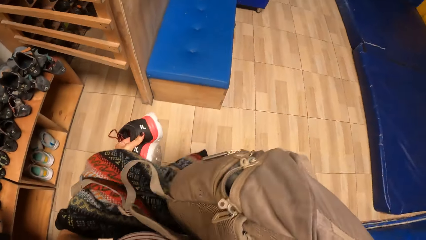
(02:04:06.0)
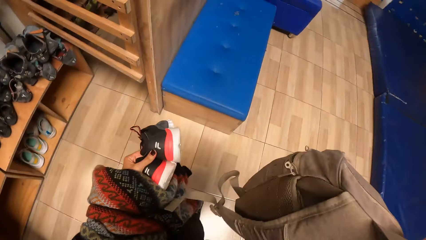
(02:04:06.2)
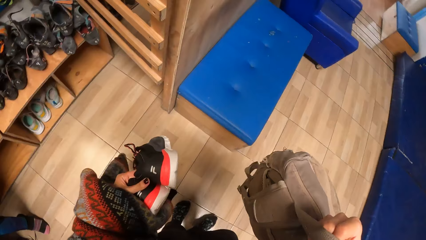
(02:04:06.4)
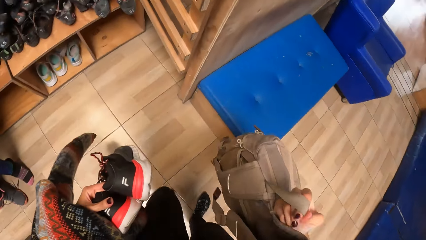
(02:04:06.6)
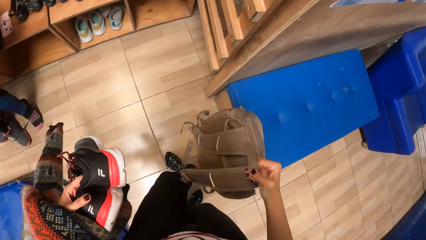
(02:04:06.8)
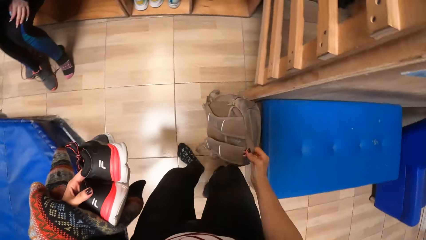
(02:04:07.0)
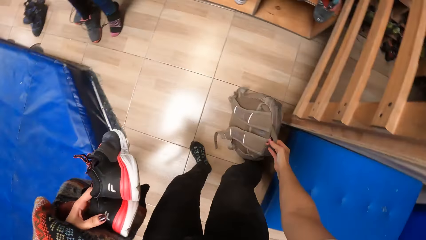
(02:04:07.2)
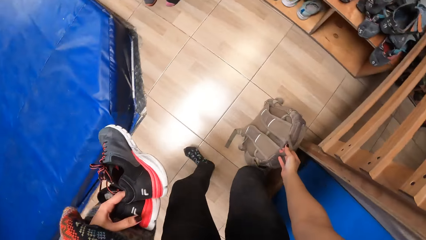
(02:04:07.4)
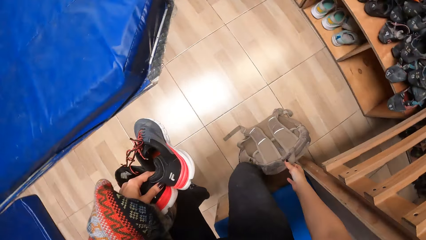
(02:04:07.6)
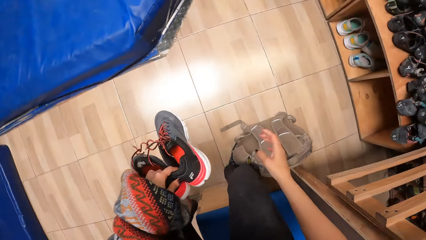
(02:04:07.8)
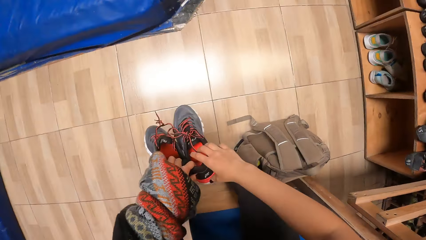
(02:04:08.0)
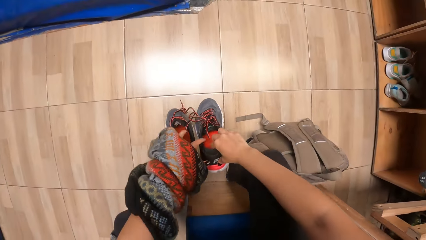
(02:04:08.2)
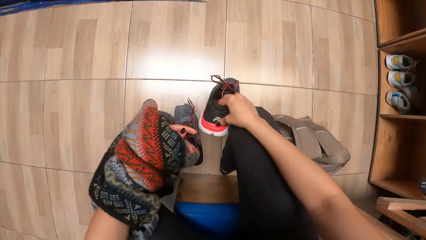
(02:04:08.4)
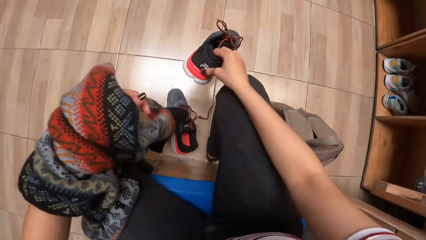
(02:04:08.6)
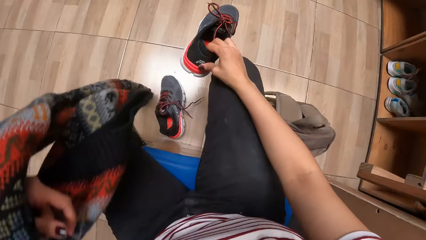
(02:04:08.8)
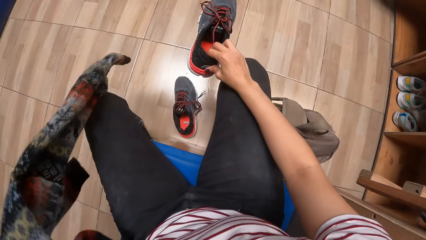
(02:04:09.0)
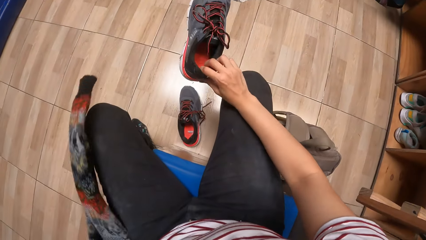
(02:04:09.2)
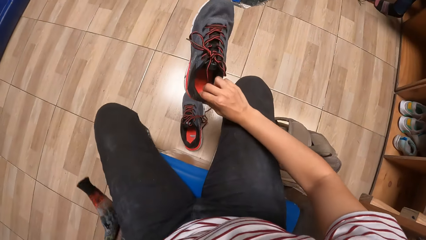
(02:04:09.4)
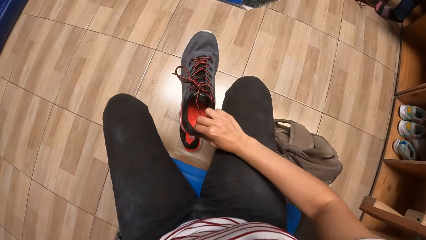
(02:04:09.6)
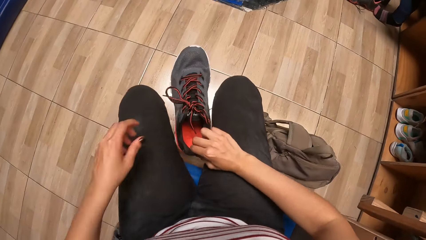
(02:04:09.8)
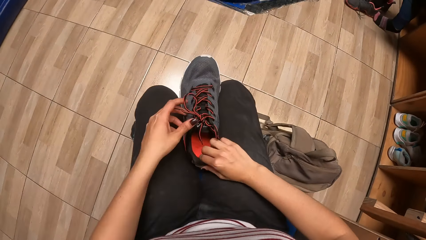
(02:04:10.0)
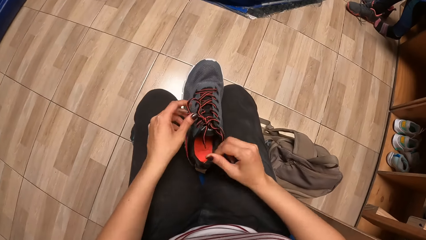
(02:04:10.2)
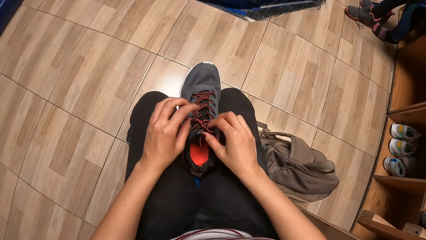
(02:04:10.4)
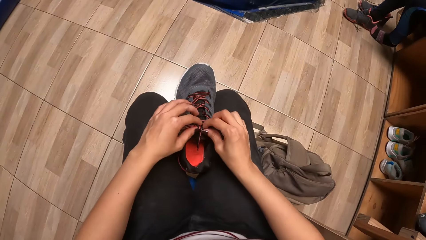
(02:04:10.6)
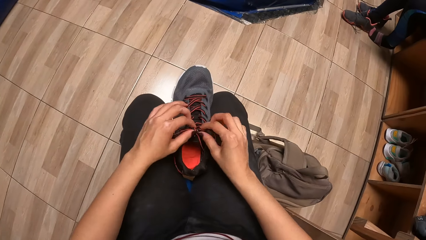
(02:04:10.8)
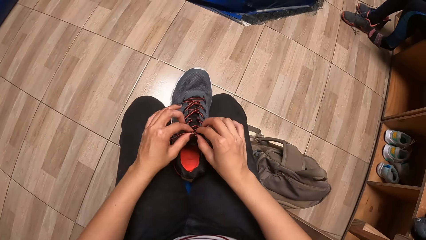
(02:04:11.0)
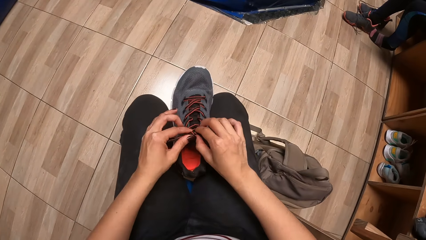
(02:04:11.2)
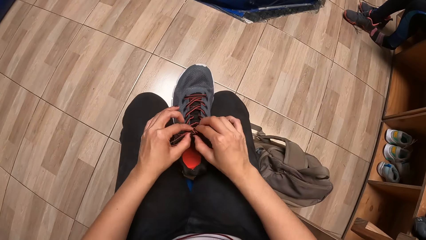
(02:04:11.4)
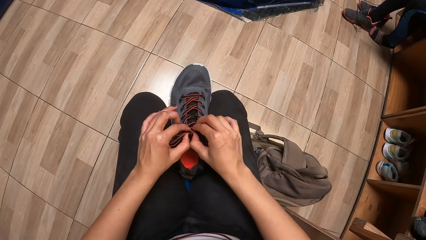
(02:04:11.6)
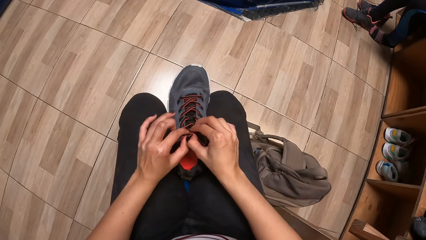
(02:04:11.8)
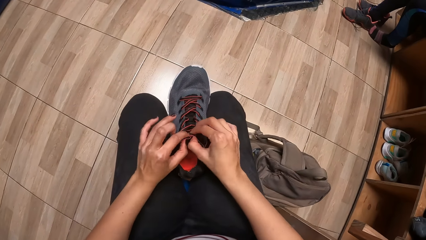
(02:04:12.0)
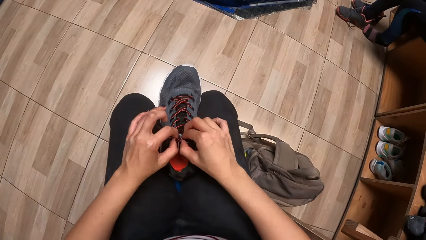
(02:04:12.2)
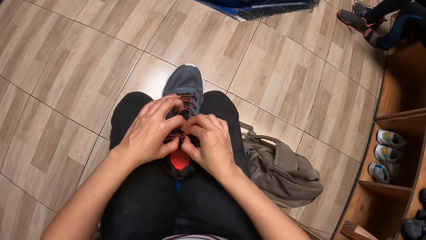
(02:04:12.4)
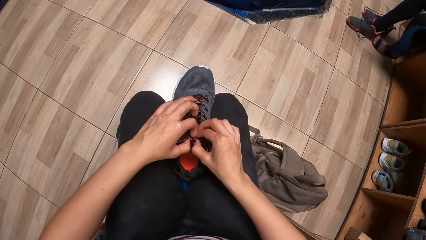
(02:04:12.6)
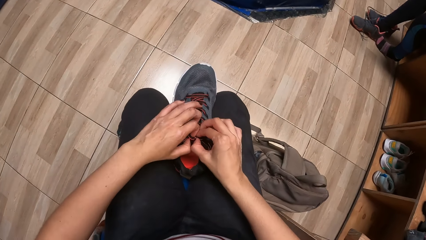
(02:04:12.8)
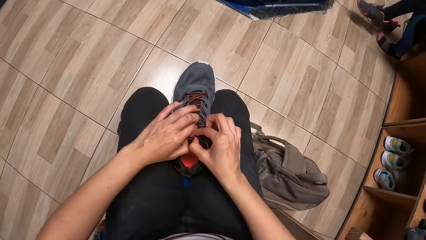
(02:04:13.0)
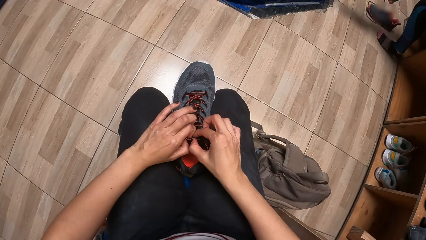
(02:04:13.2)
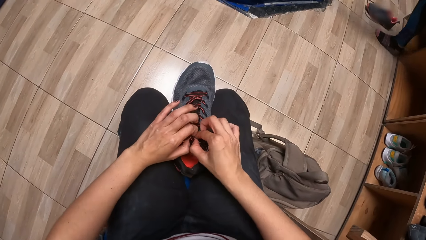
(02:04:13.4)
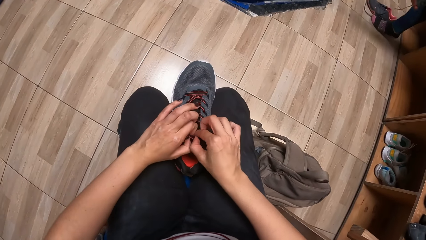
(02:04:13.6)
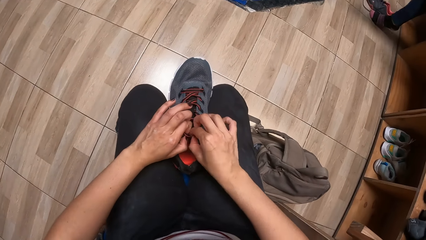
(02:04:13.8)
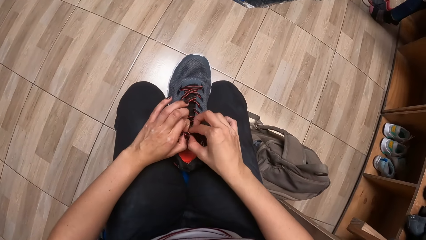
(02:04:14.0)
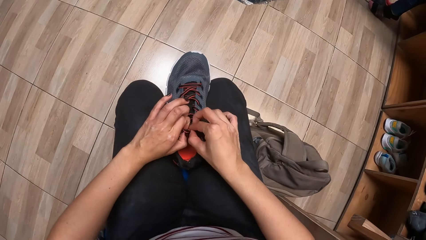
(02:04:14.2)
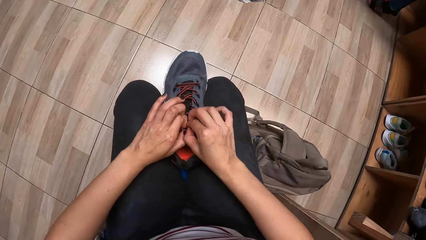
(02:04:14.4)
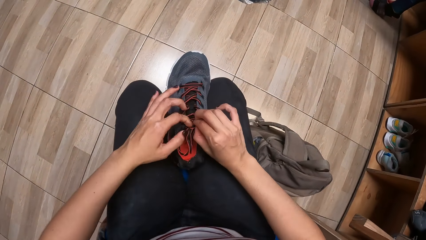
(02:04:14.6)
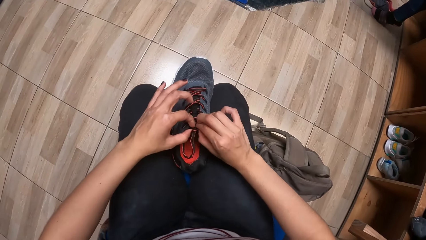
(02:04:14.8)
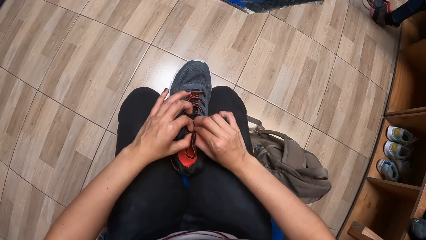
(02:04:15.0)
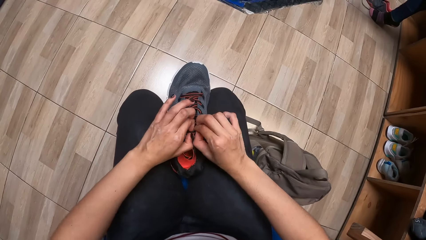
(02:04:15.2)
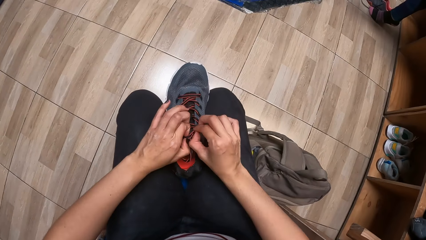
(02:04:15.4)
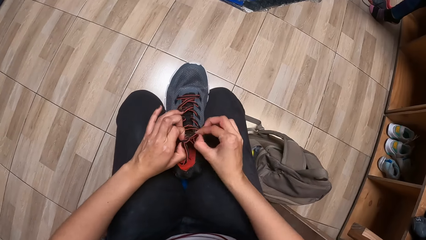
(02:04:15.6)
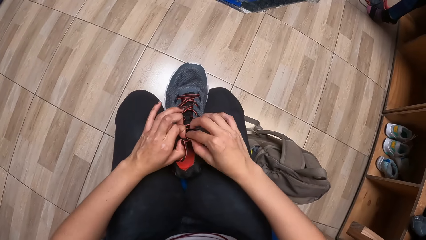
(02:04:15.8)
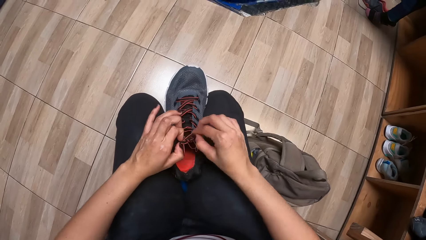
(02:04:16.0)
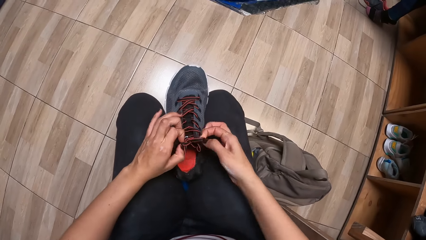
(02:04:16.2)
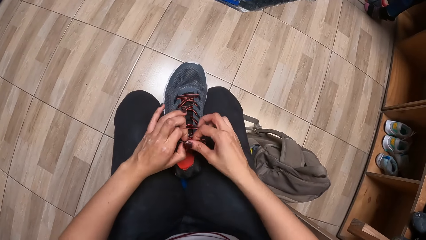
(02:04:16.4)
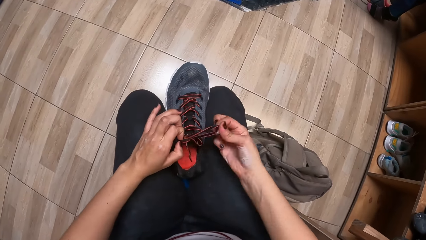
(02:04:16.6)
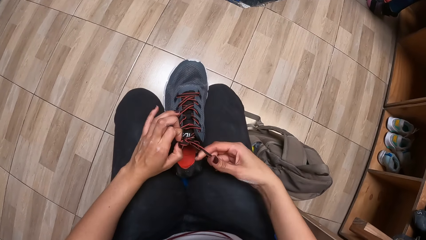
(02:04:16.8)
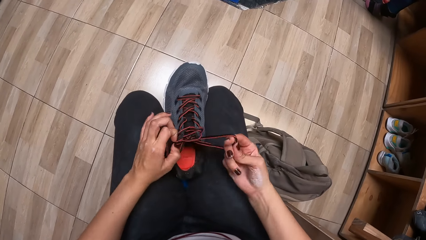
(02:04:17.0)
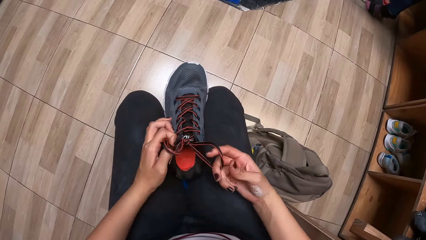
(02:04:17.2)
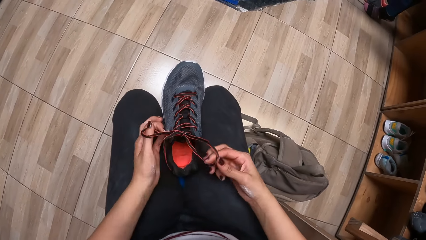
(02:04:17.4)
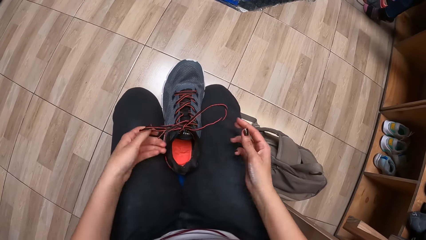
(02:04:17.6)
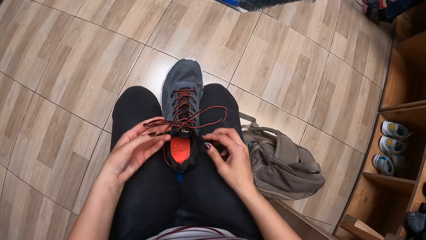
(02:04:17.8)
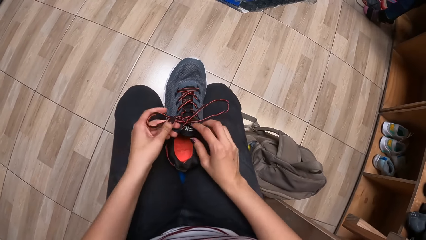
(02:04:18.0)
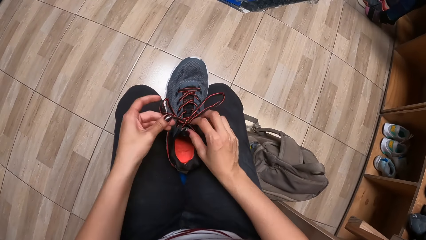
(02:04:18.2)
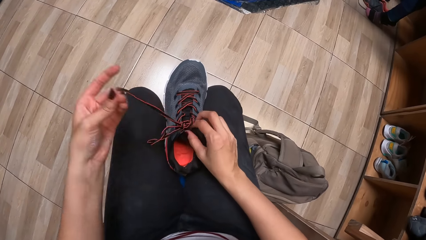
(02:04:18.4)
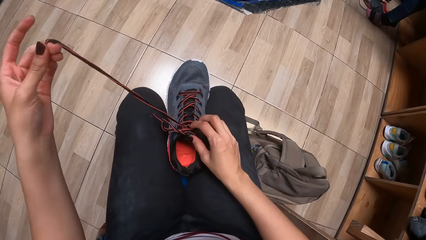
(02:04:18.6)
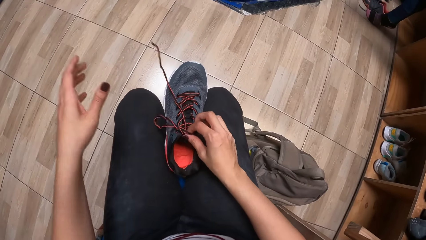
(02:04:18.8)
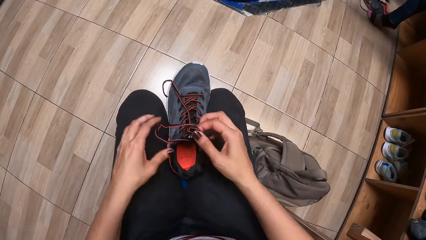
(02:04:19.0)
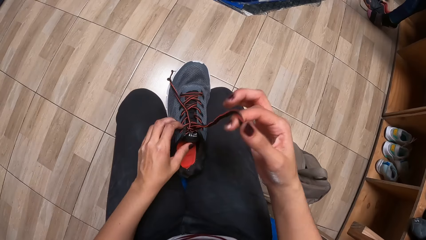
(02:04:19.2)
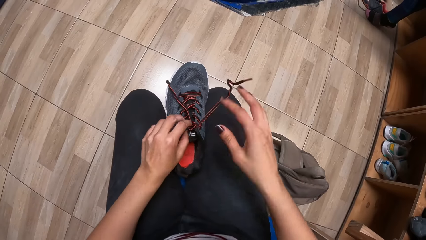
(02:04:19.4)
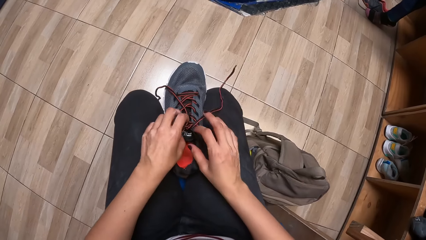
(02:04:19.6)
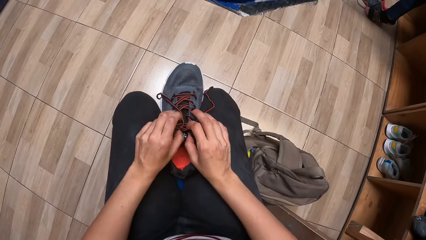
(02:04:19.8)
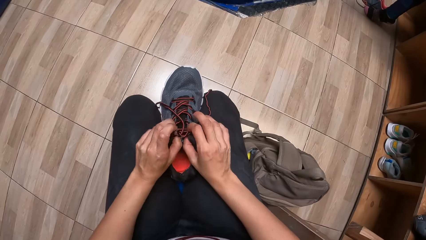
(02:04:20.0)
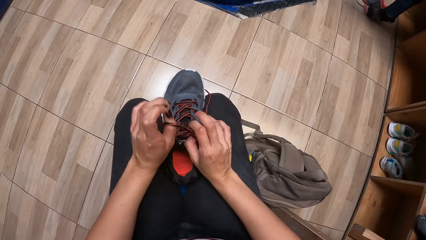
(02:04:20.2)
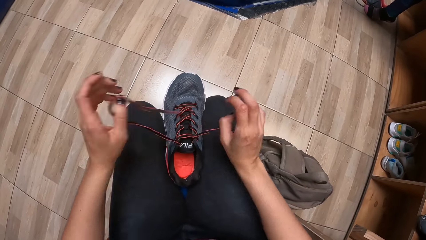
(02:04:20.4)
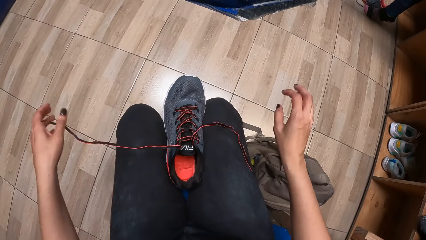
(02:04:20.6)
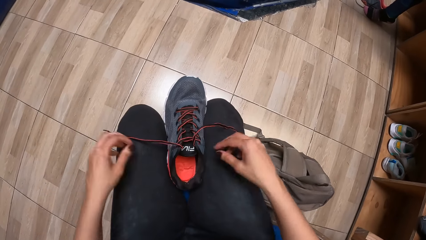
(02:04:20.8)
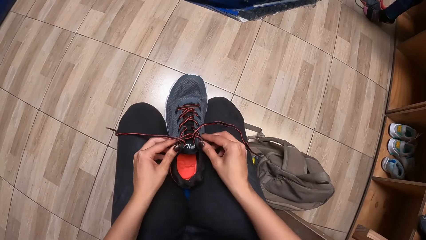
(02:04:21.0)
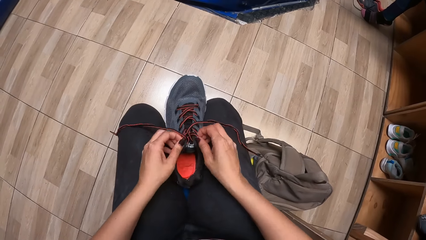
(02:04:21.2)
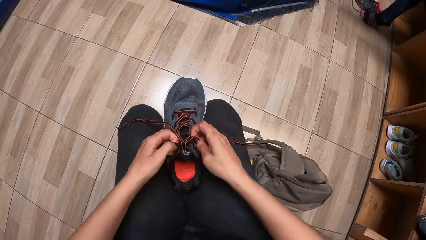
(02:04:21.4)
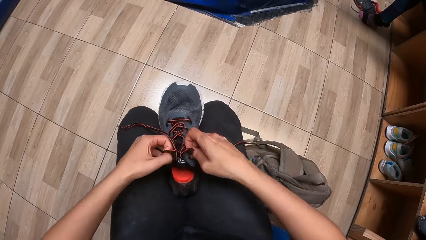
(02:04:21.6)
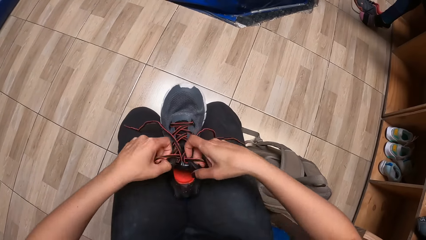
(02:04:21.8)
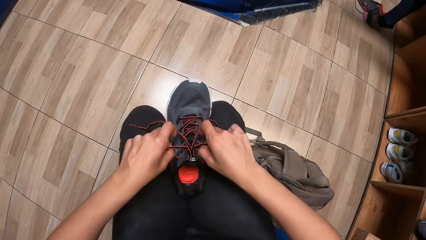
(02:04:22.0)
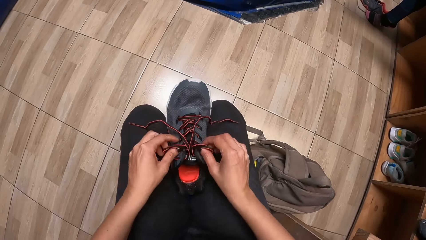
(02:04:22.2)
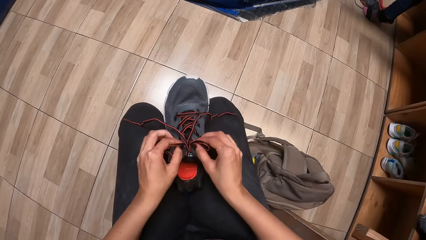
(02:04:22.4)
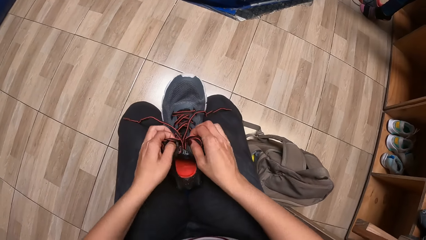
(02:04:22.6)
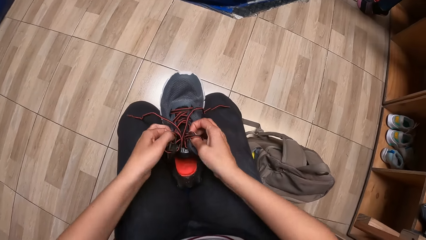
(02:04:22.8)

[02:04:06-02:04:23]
The camera wearer drops the bag in her right hand on the floor. She sits on a sofa. She holds the shoe in her left hand with her right hand. She drops the shoe in her left hand on the floor. She puts the jacket in her left hand on the sofa. She holds the shoe in her right hand with her legs. She unties the lace of the shoe with both hands.
